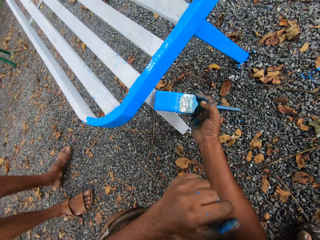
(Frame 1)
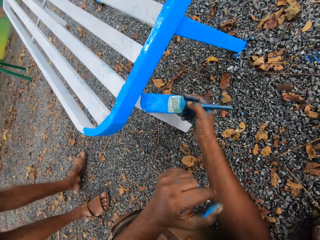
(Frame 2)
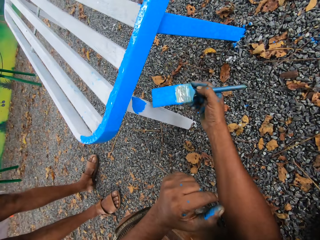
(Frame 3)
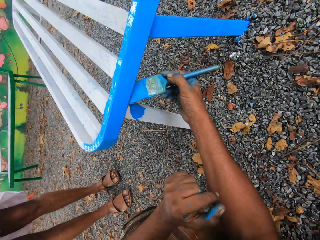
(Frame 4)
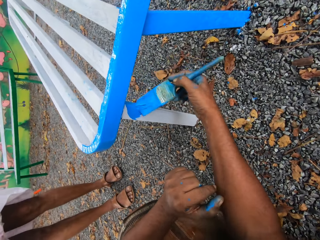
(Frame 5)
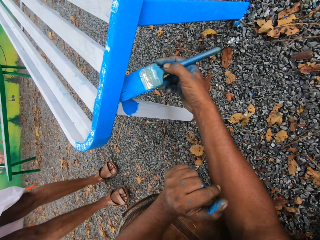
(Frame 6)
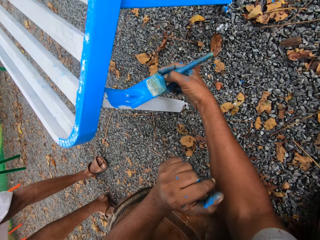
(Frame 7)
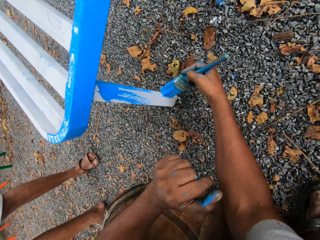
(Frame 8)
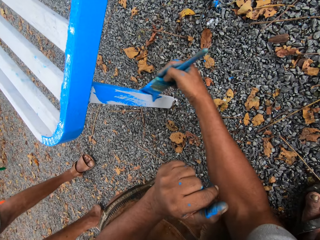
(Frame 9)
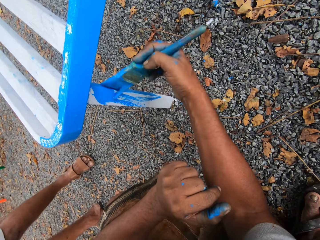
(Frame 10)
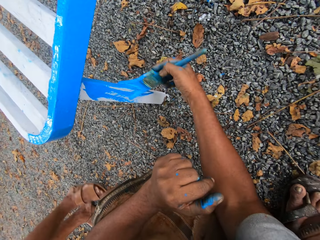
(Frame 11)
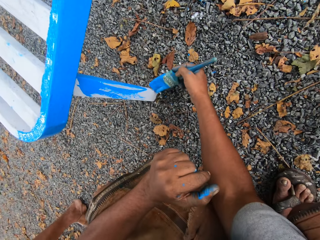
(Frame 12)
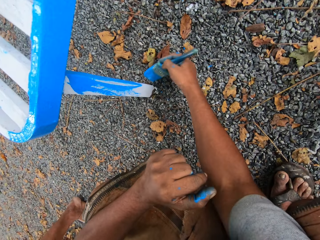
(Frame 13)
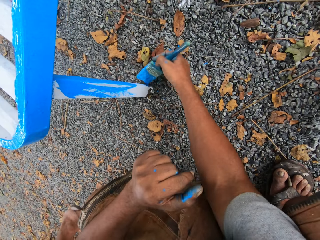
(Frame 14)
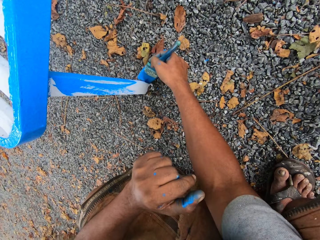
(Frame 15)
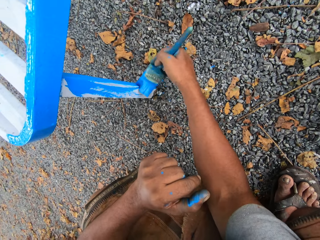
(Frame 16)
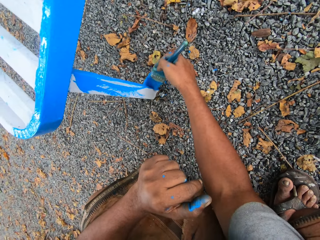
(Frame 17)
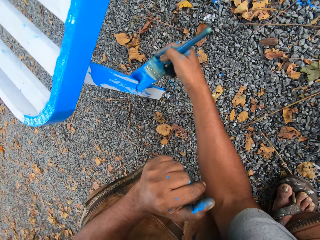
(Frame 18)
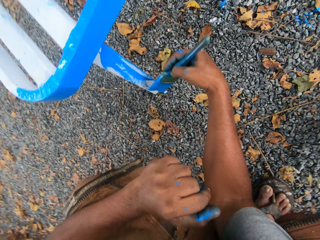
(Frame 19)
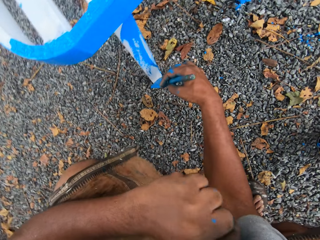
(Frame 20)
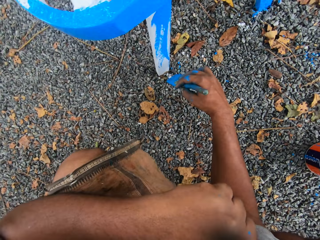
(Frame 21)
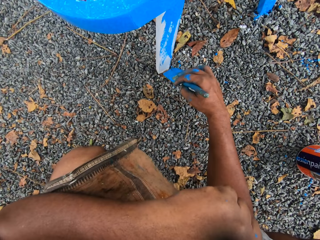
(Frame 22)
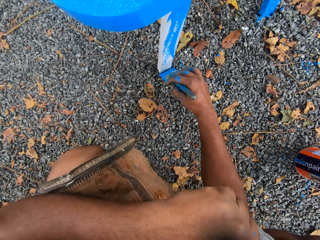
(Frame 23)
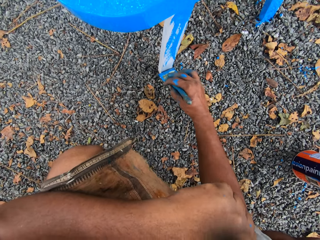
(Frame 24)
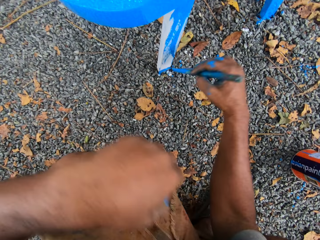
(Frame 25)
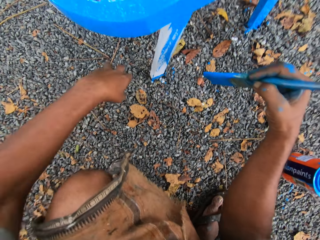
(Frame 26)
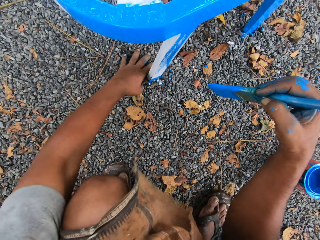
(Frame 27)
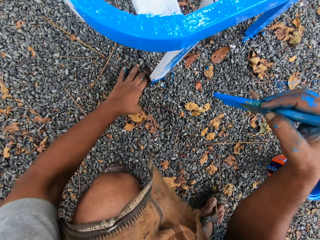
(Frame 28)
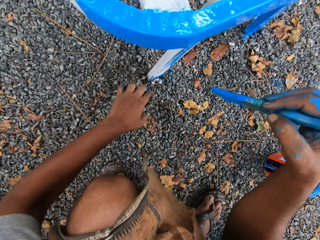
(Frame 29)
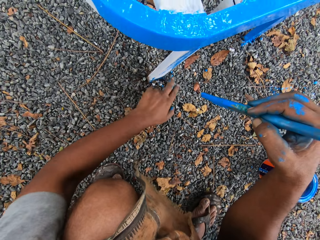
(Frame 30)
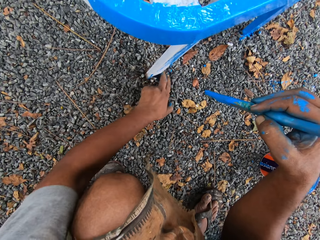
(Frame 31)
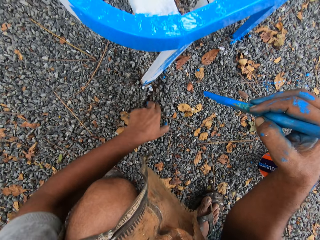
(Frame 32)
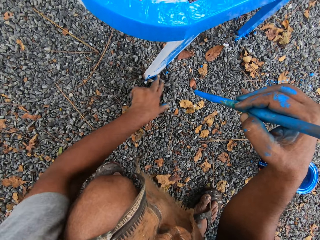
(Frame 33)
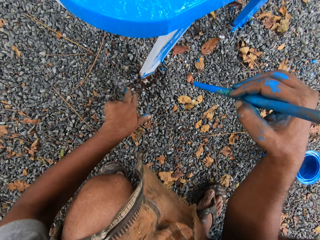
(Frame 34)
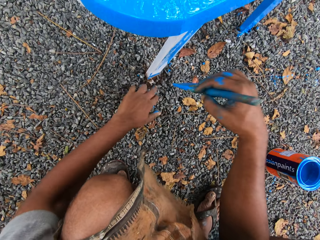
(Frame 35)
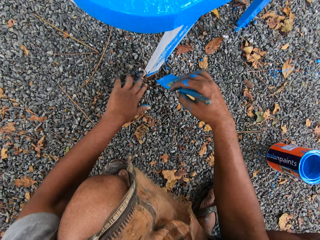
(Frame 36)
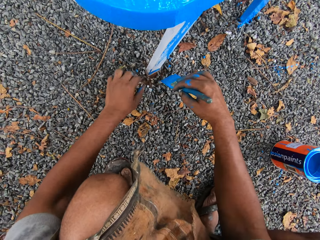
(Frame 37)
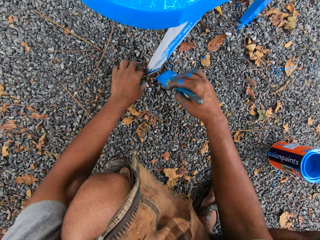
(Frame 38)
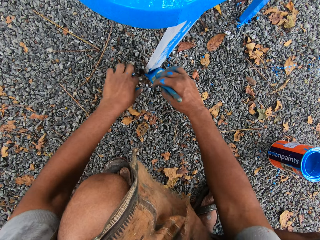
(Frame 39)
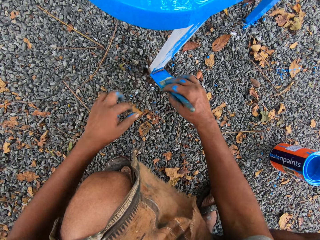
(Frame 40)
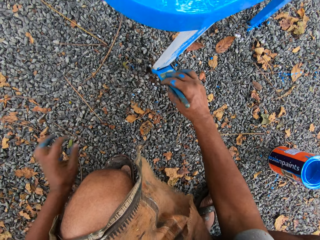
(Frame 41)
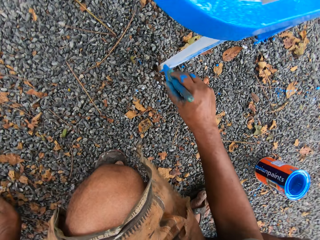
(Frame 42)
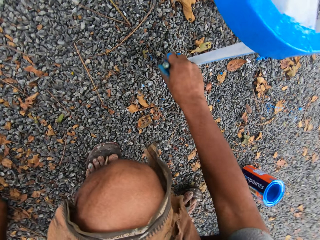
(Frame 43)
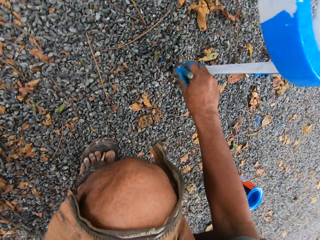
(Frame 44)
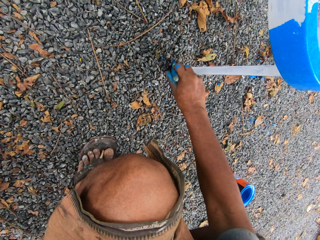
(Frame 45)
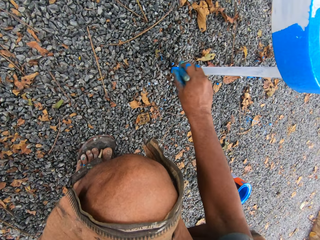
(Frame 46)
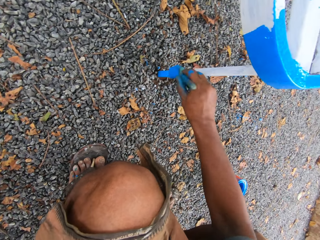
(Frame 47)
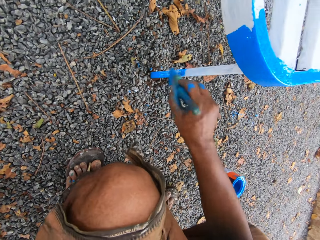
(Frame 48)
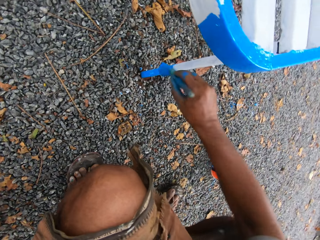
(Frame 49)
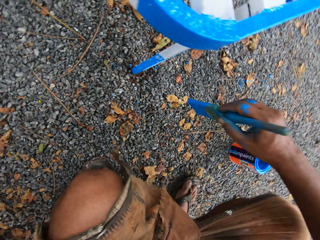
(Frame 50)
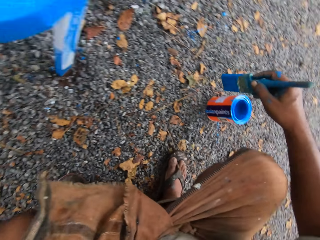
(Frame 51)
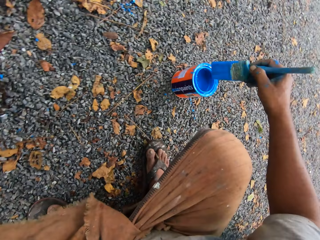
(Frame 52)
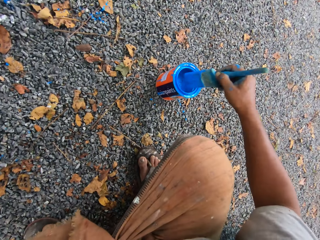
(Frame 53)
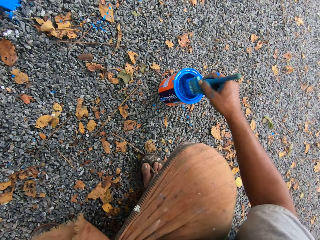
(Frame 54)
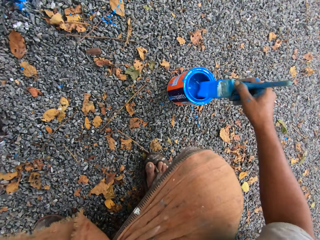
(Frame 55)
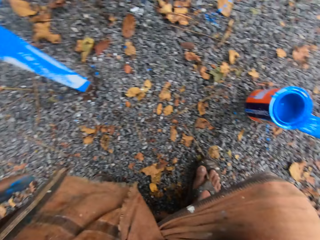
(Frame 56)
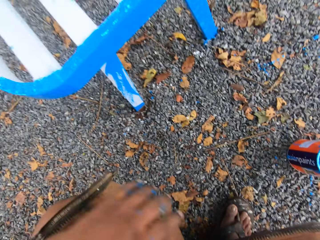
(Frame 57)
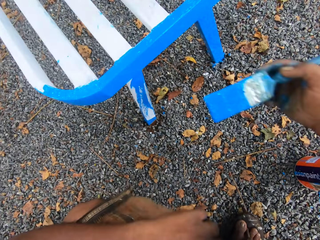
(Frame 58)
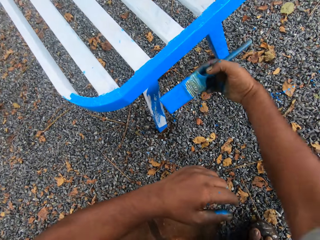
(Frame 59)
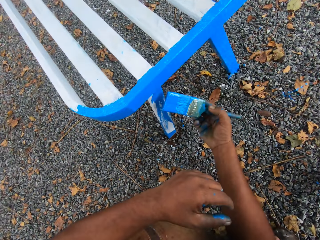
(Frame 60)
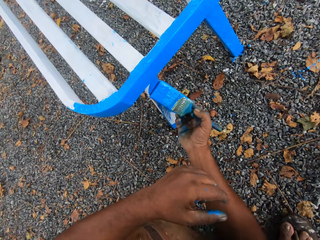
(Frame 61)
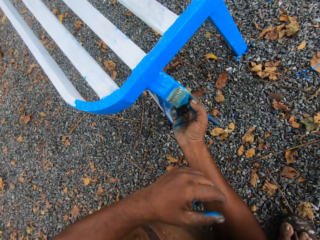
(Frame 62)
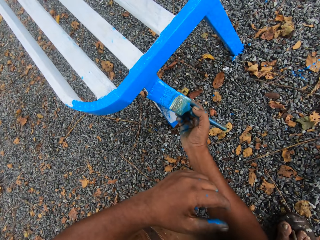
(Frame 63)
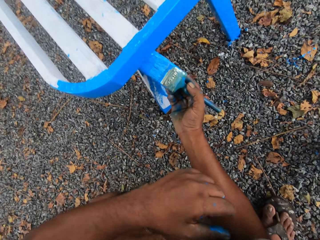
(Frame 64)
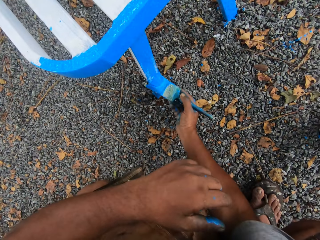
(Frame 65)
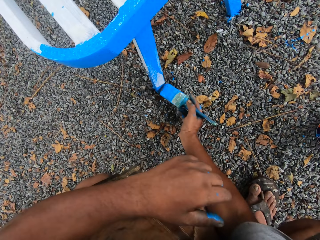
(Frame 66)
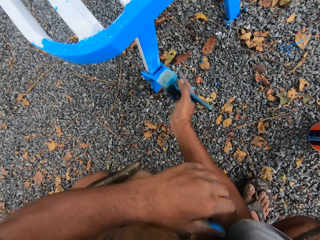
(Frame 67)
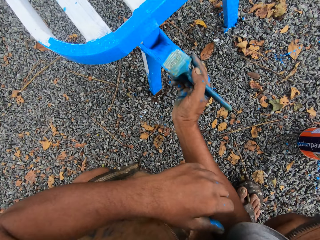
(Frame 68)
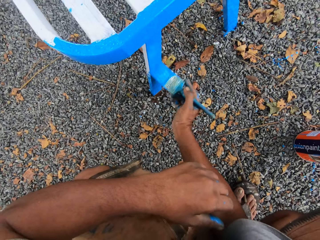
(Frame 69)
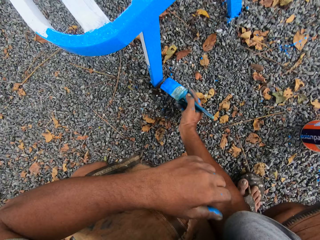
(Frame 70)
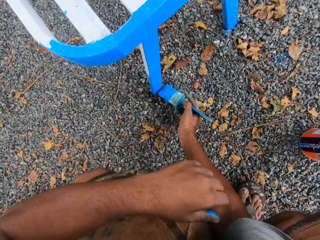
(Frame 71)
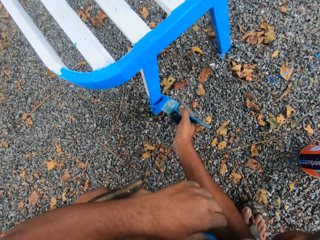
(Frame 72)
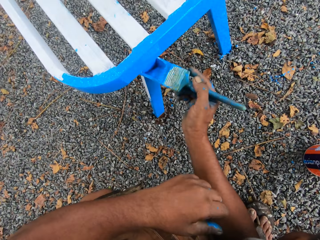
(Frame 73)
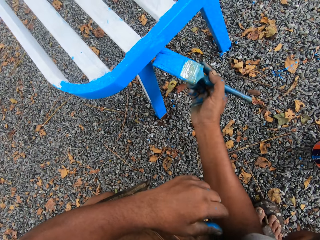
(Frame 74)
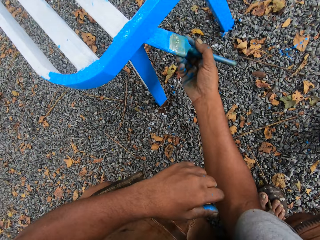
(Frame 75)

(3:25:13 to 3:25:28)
The camera wearer paints the chair or metal bench with the paintbrush in his right hand. A person walks away. The camera wearer removes gravel on the metal bench base with his left hand. He paints the chair with the paintbrush in his right hand. He dips the paint brush in his right hand in a container of paint on the floor. He cleans the paint brush with the mouth of the paint container. He paints the chair with the paintbrush in his right hand.

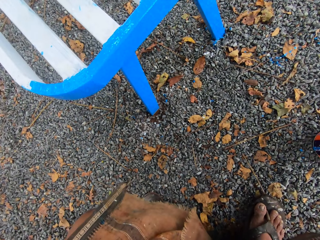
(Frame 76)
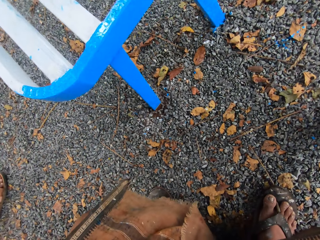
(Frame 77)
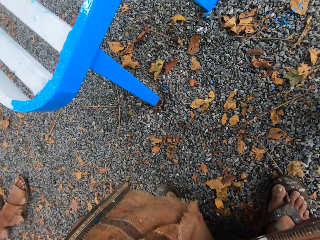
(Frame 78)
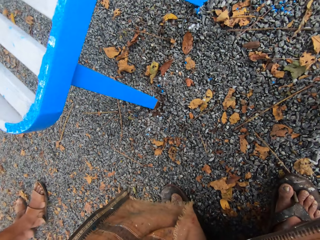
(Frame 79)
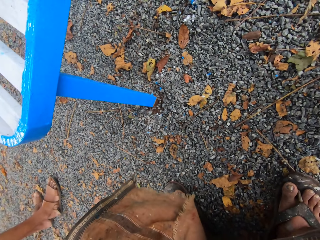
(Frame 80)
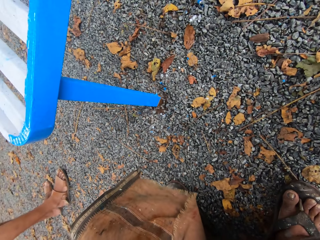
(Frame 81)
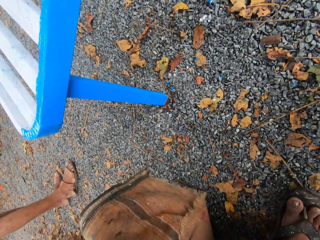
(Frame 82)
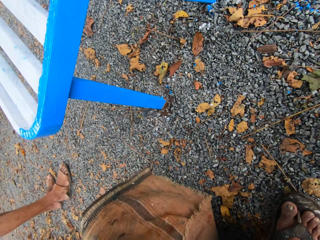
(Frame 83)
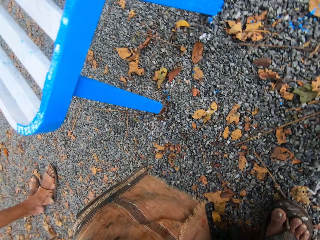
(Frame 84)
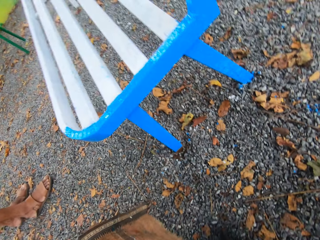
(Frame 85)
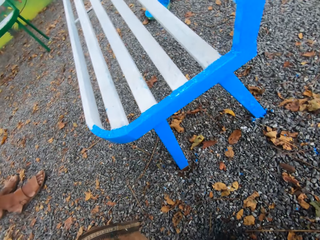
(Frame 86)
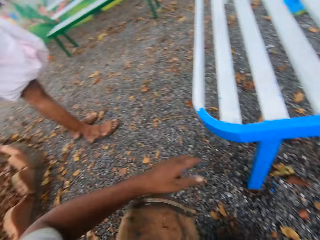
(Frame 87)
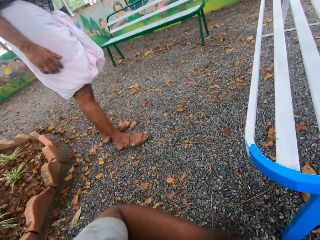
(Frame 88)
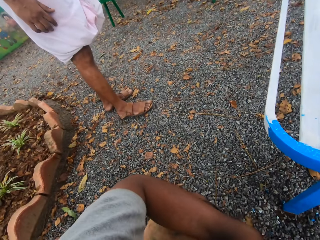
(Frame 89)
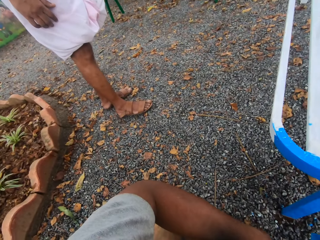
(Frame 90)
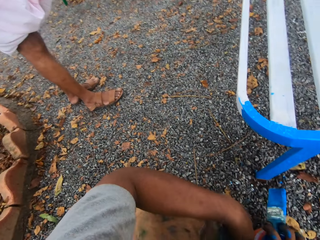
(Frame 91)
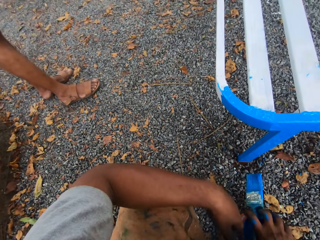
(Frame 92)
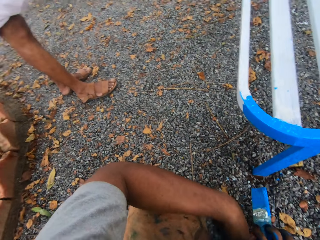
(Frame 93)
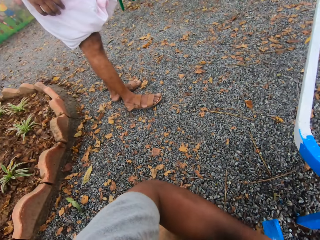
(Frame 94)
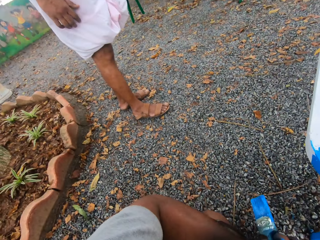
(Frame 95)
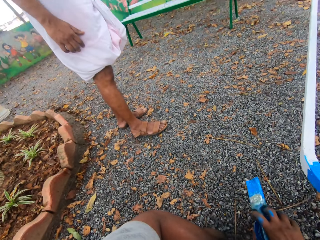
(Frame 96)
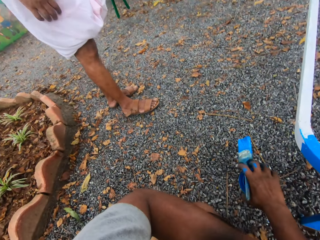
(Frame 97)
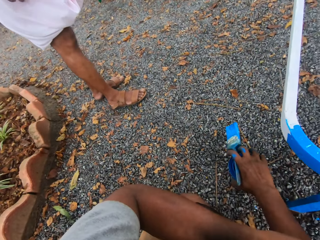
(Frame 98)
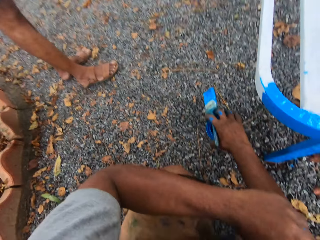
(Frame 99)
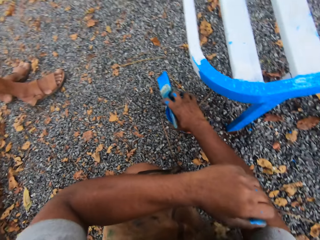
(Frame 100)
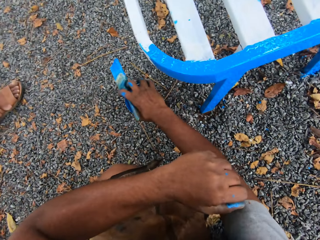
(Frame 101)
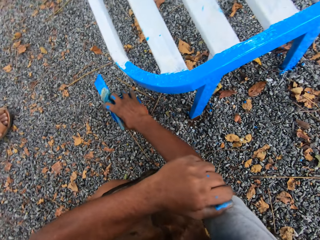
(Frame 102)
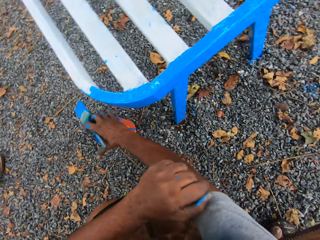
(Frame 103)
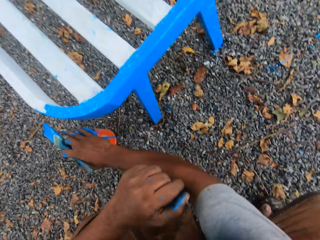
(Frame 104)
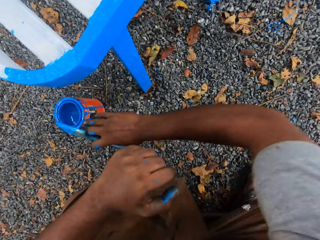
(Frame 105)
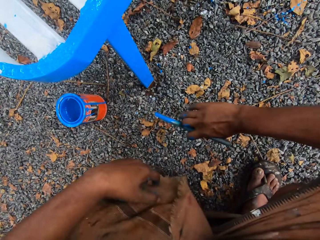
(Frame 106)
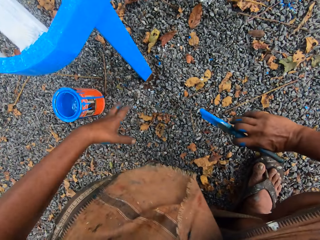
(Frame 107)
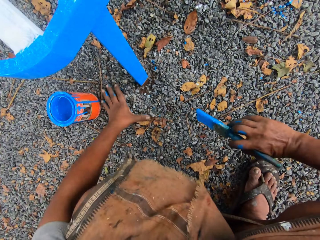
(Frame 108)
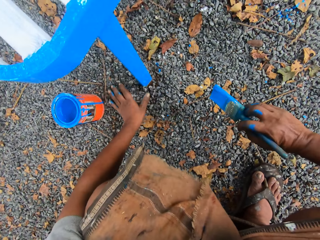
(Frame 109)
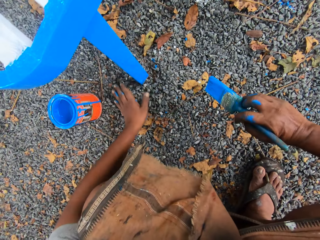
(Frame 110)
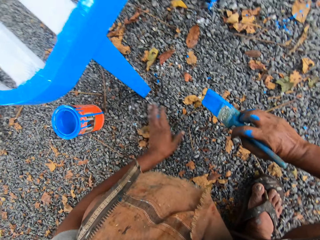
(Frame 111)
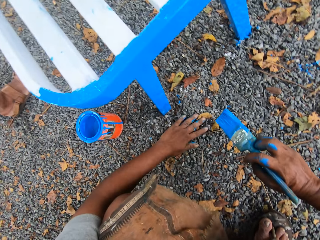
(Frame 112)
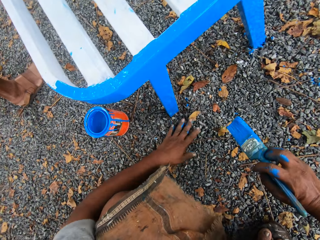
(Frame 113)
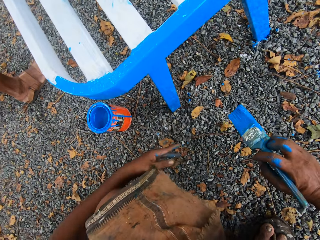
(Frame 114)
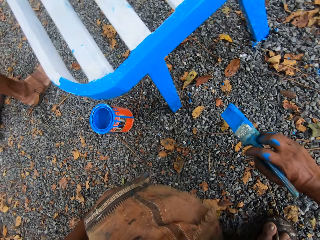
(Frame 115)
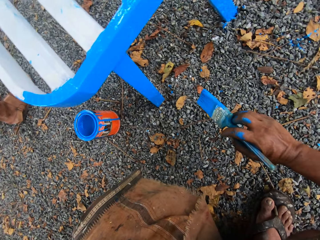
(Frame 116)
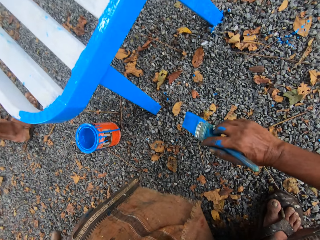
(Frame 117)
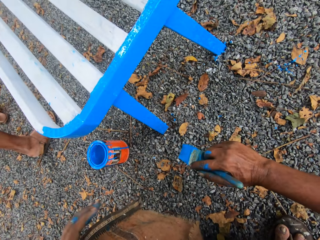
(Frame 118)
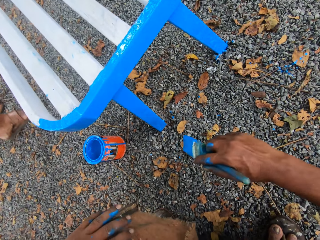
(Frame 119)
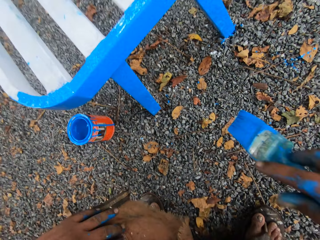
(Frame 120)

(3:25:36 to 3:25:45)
A person stands beside the camera wearer. The camera wearer holds the paint container. He puts down the paint container. He moves the container of paint on the floor with his right hand. He touches the gravel on the ground. He rubs his left hand on the gravel on the floor. The person walks away.
